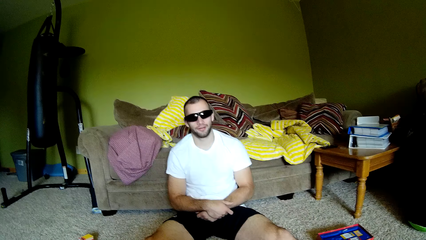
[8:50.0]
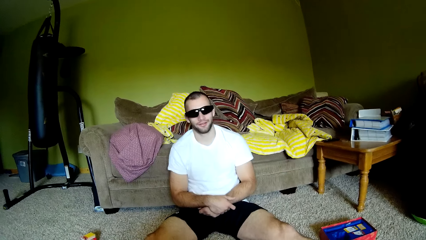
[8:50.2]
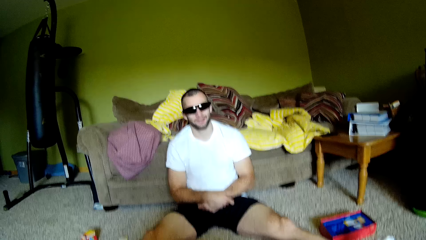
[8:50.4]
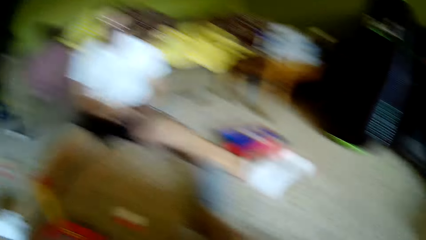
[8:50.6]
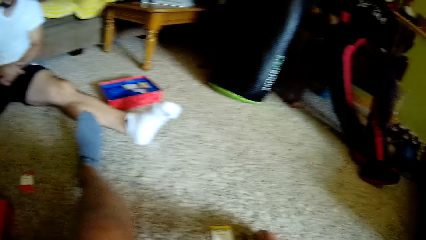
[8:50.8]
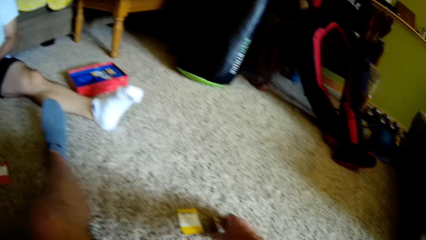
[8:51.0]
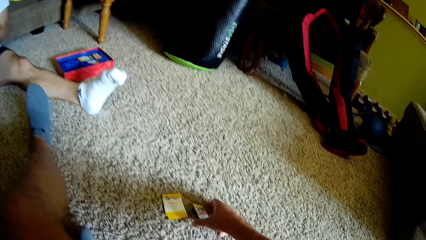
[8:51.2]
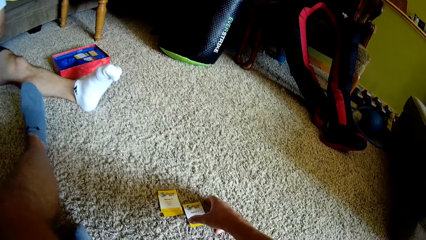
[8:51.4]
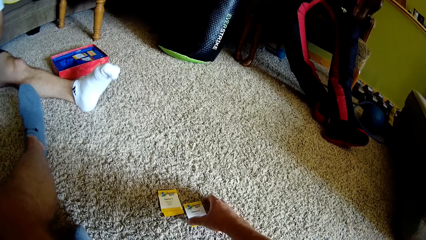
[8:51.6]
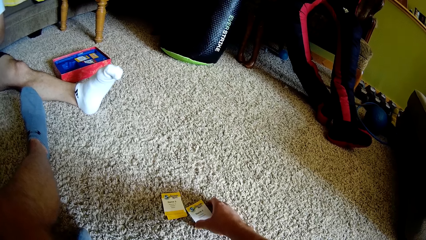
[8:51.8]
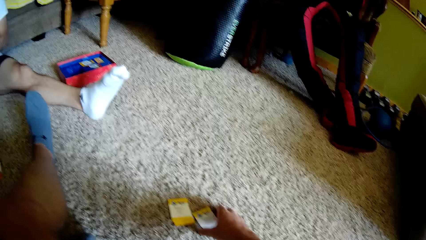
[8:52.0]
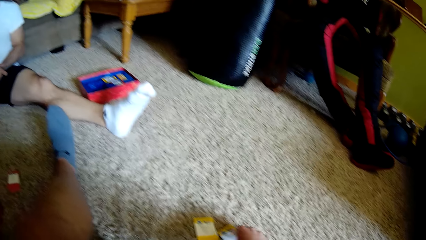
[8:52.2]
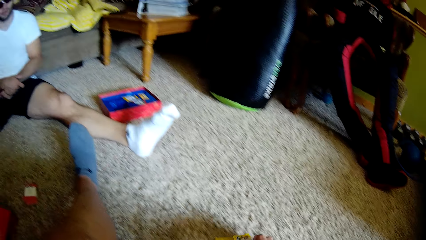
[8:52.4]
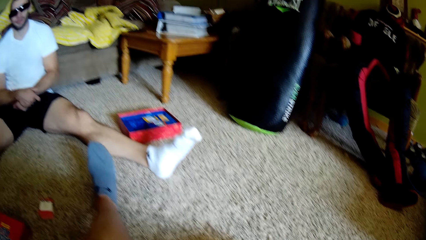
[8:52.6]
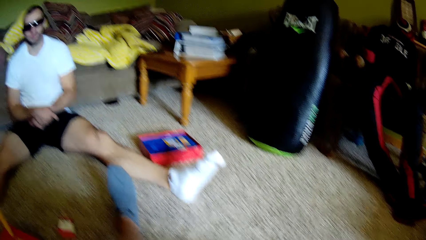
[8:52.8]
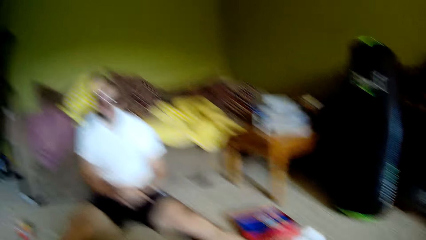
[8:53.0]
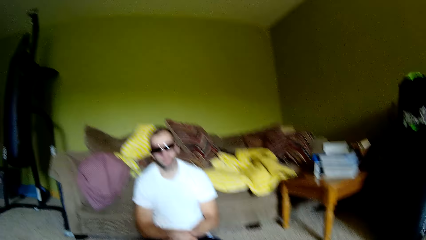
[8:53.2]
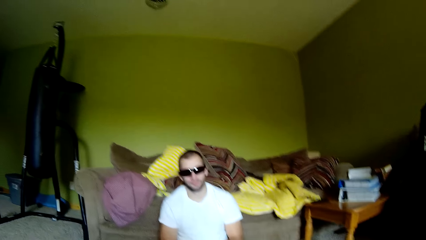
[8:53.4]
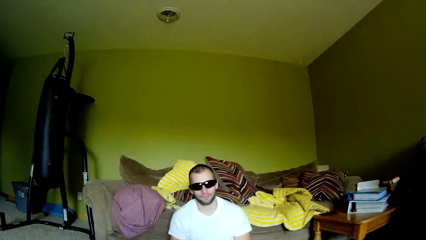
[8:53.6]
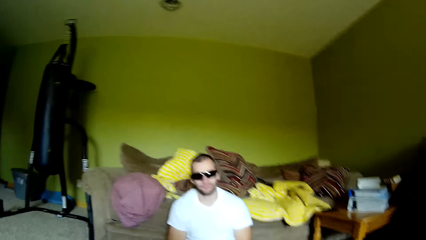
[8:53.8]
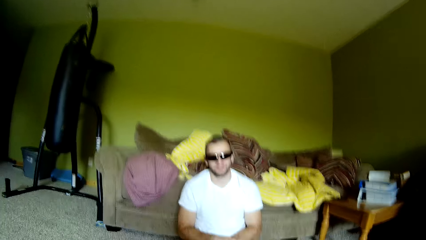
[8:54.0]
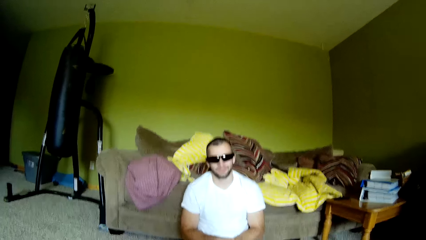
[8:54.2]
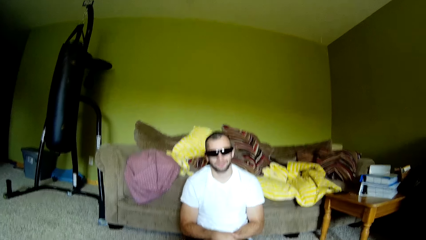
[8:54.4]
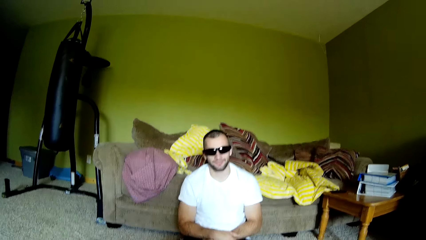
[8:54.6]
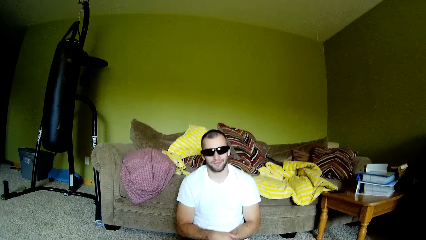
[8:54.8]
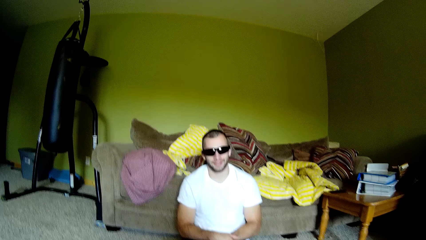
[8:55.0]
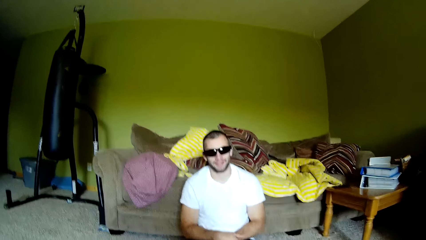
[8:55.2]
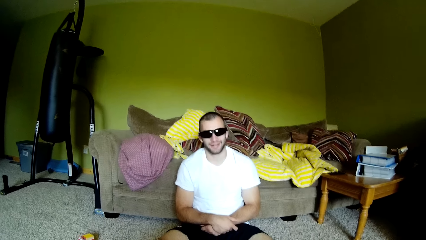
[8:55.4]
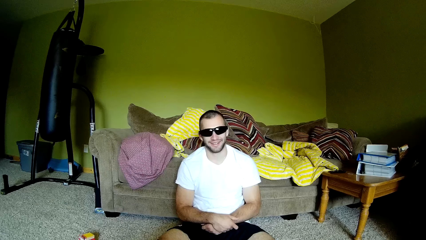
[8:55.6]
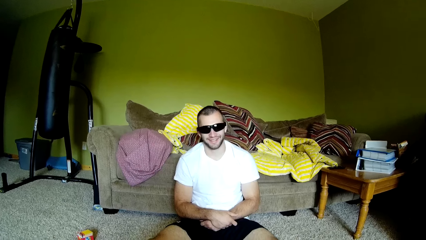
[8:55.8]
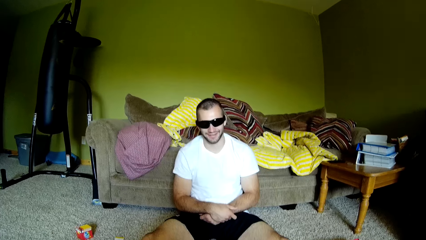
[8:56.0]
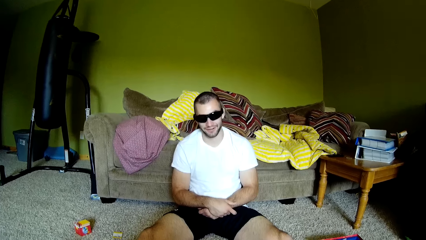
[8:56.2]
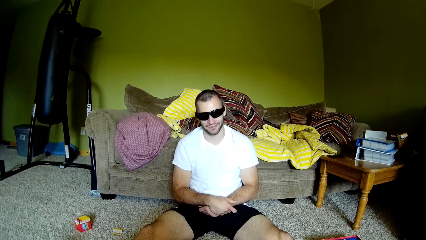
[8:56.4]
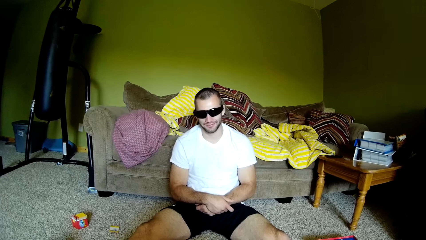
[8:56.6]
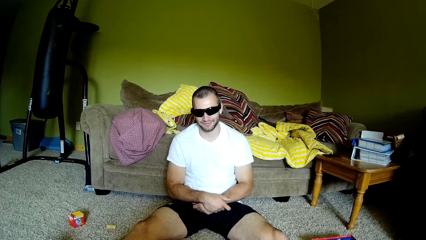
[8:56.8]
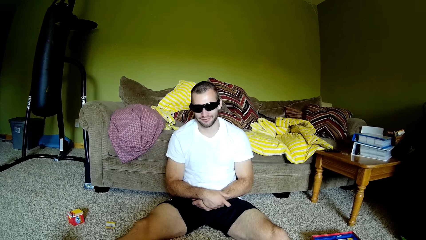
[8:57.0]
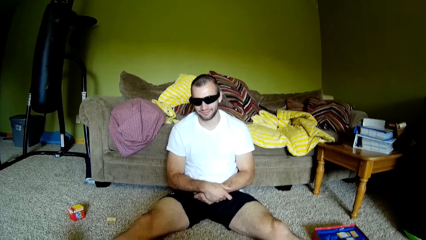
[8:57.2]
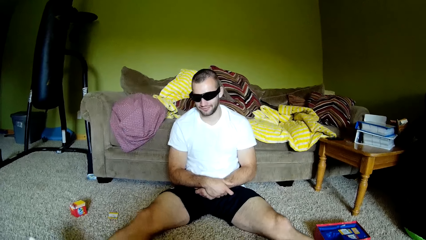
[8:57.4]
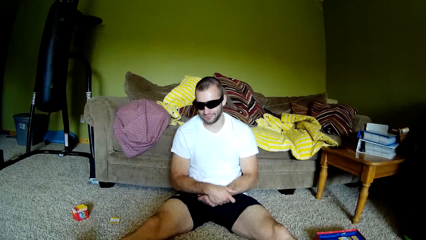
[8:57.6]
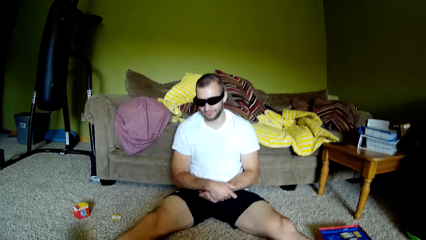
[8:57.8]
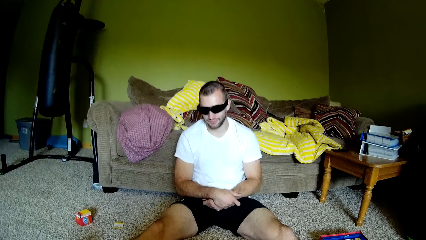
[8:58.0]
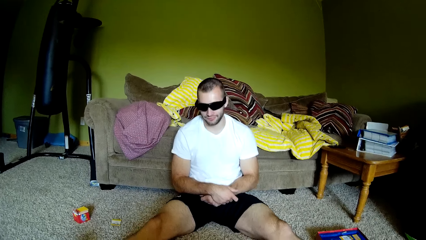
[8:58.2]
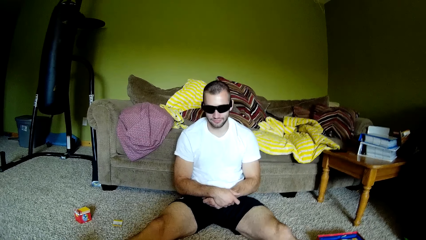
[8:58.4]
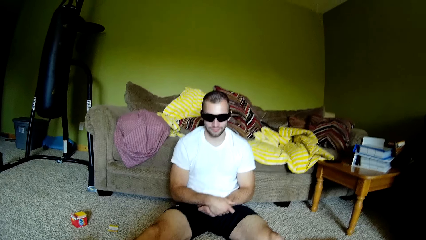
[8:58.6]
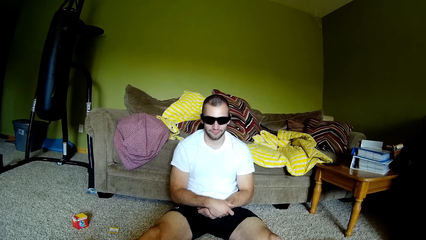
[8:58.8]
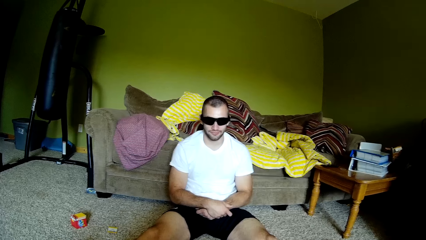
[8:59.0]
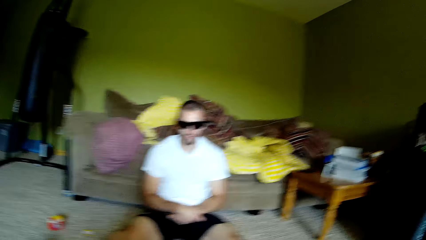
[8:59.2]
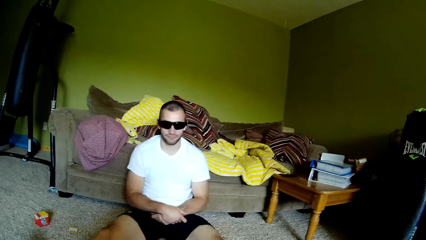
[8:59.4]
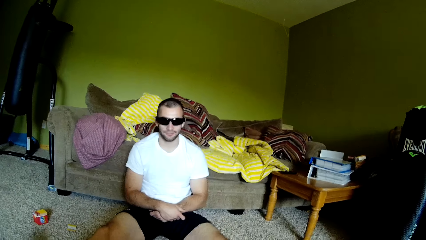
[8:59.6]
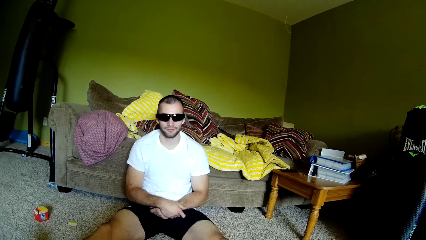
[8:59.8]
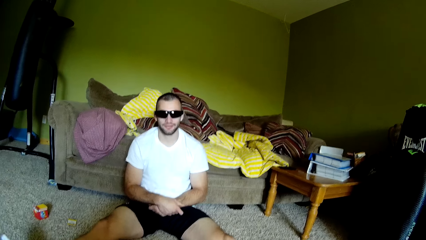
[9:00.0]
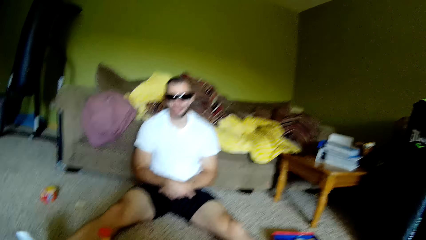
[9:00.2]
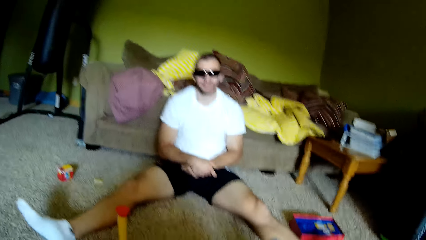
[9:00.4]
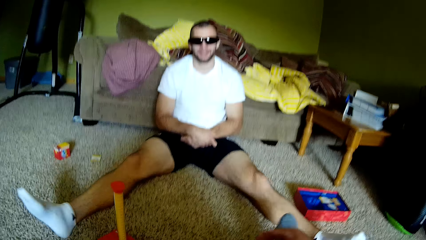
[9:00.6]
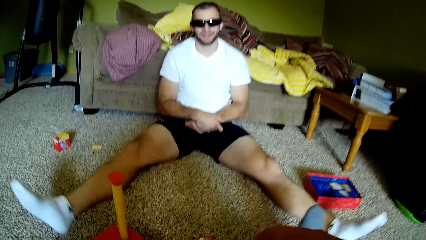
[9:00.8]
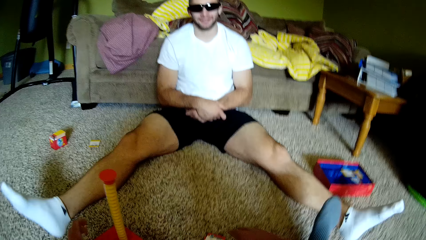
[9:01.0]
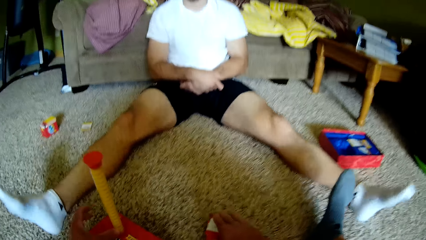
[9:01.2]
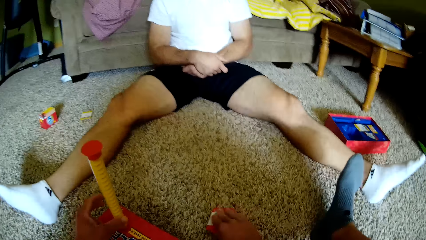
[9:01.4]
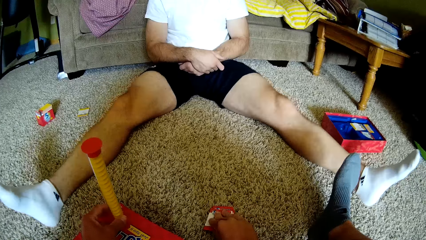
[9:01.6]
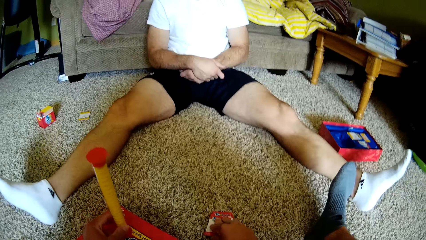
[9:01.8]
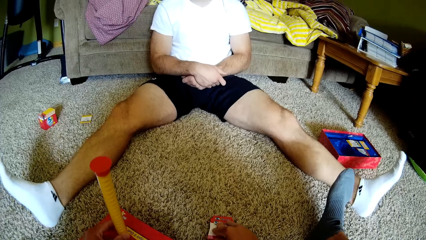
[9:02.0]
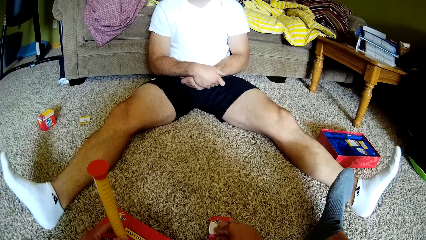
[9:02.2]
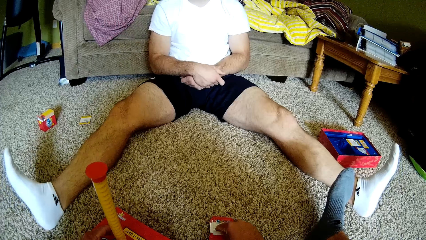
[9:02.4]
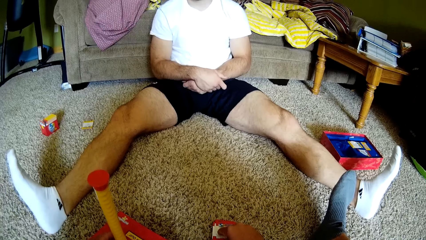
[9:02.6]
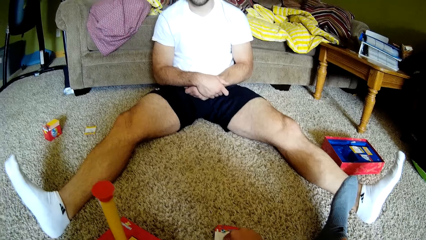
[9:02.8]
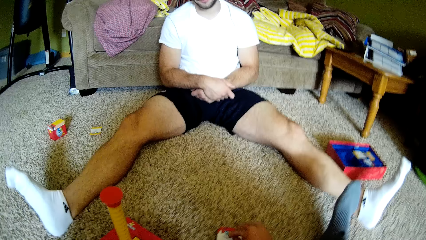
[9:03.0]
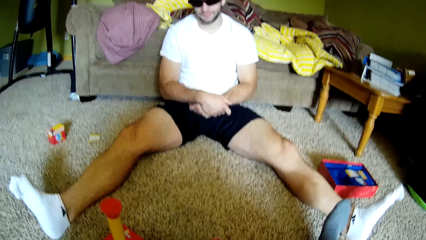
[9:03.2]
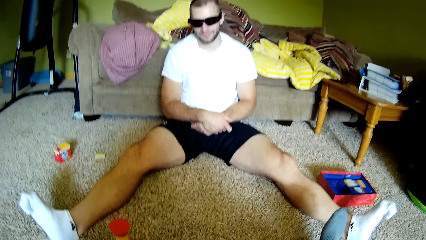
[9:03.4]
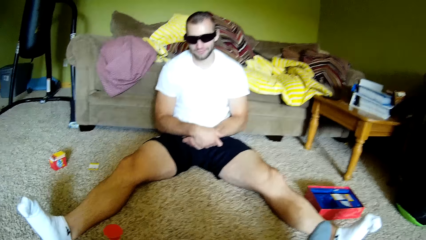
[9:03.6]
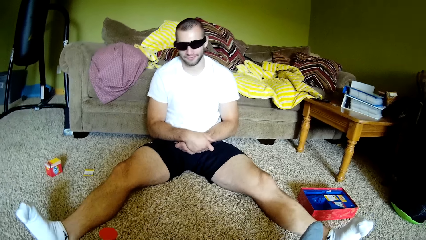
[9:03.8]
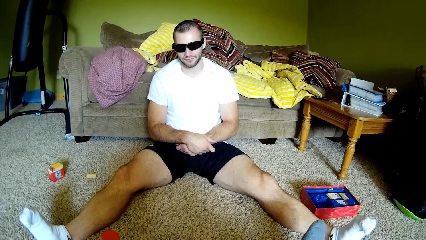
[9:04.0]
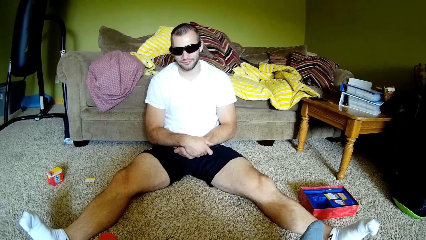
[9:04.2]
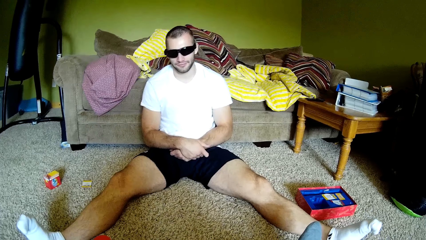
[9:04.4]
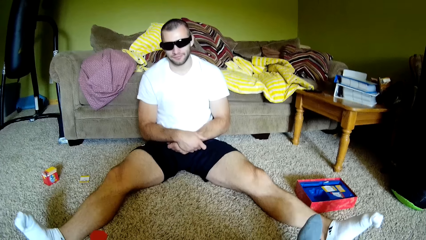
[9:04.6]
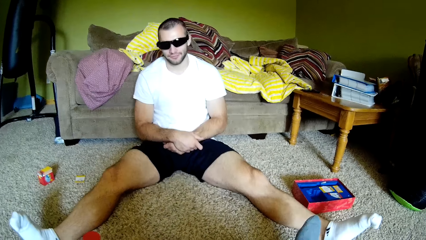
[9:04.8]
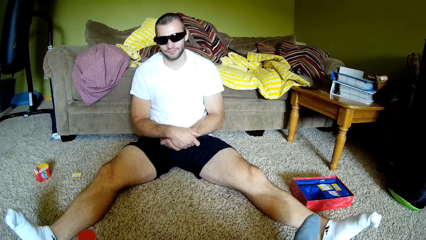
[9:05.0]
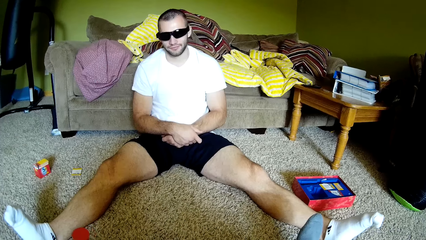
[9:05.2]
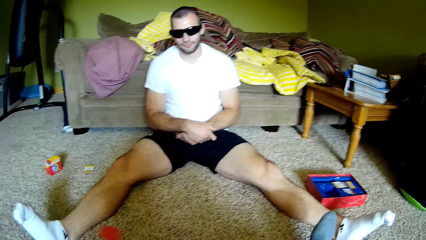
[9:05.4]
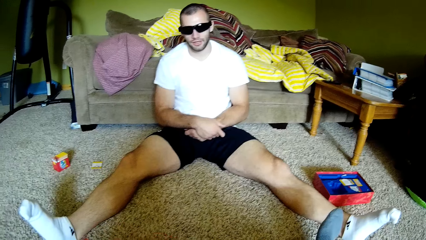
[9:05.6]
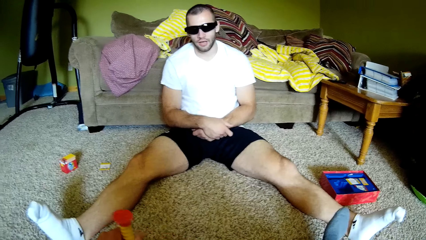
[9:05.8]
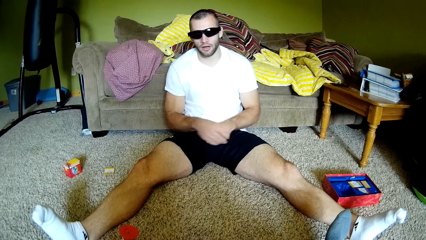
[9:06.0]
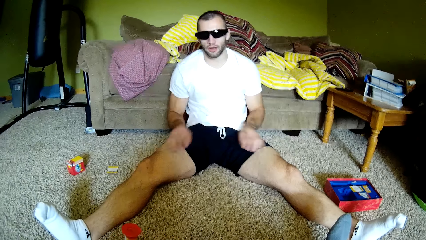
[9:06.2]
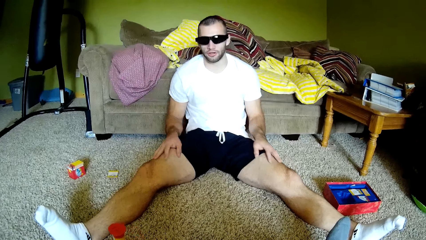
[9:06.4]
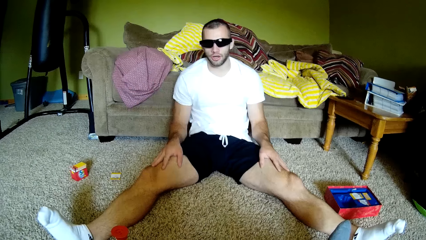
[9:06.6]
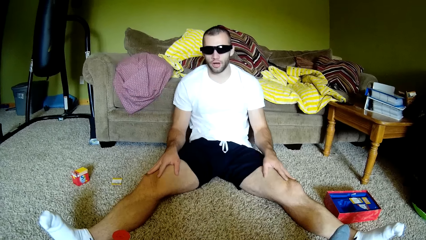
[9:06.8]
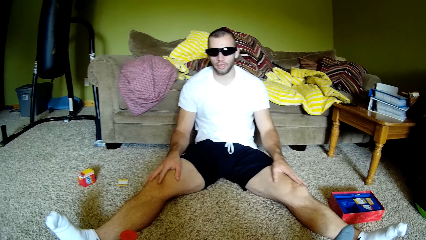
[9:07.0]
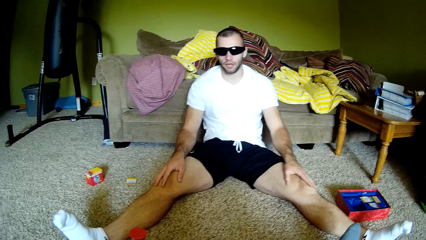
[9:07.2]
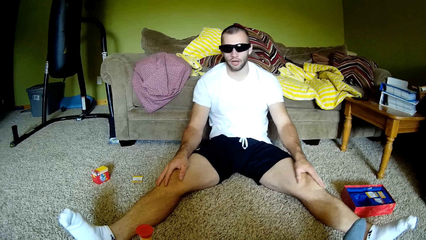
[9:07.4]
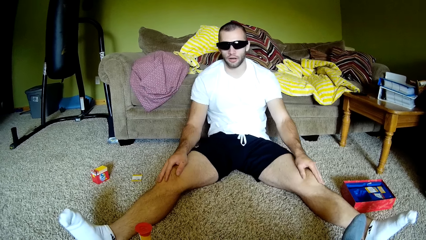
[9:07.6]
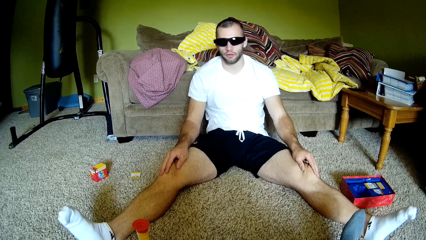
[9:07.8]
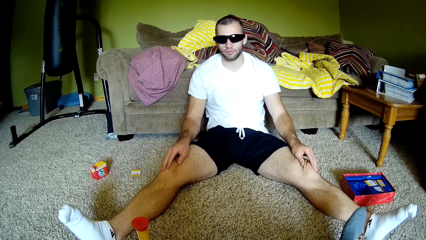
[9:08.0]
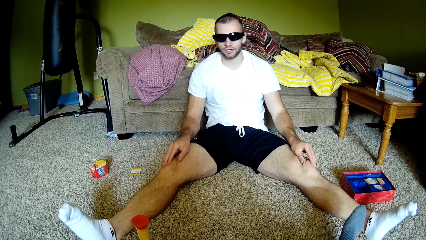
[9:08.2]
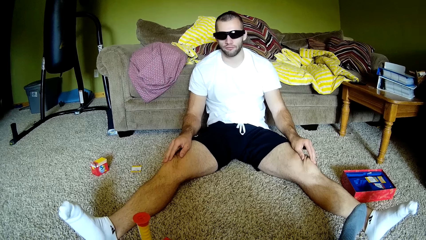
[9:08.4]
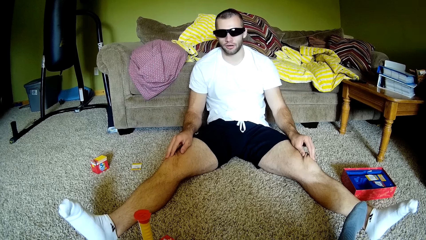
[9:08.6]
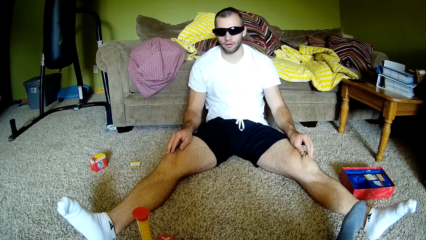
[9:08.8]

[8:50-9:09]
The camera wearer interacts with a man. They pick up a card from the floor. They dialogue with the man. The man shakes the hands. The camera wearer picks up the card from the floor. They hold an object on the floor. The man touches his thighs and rubs the legs.
